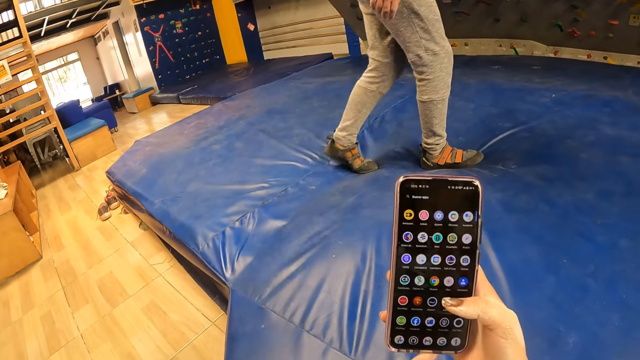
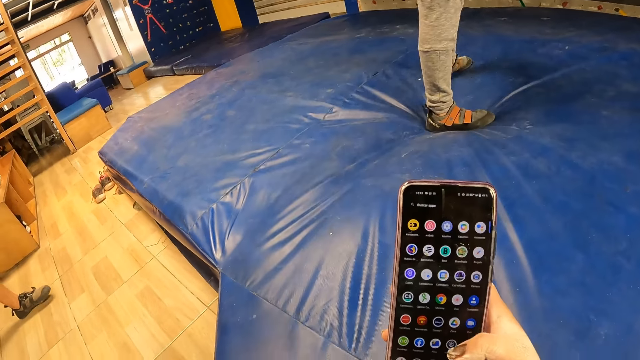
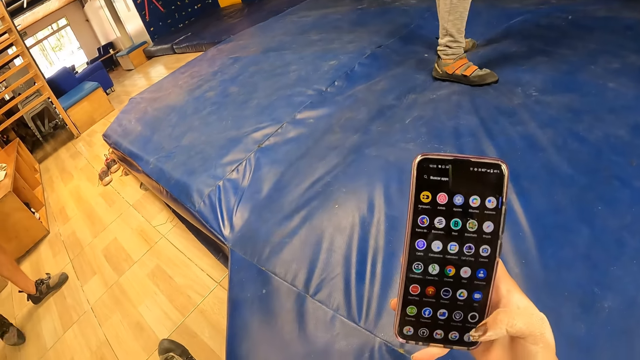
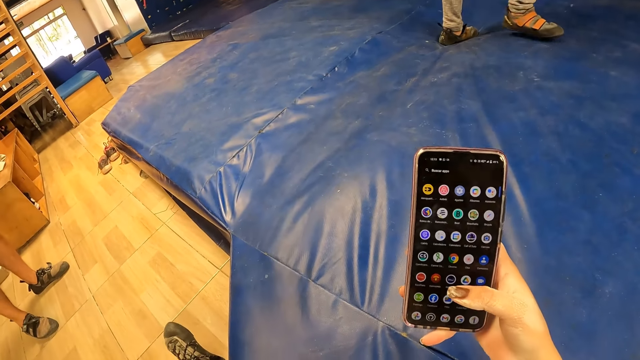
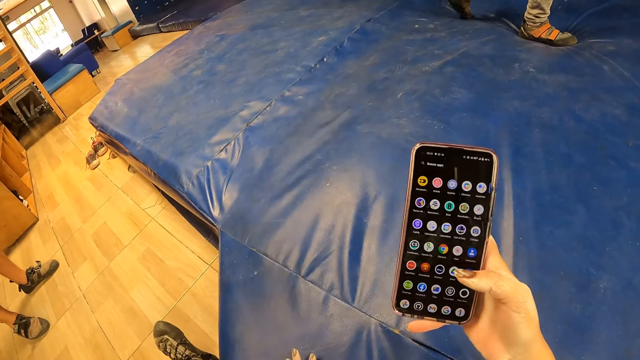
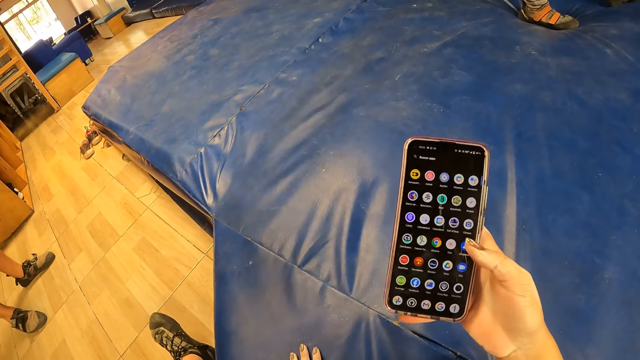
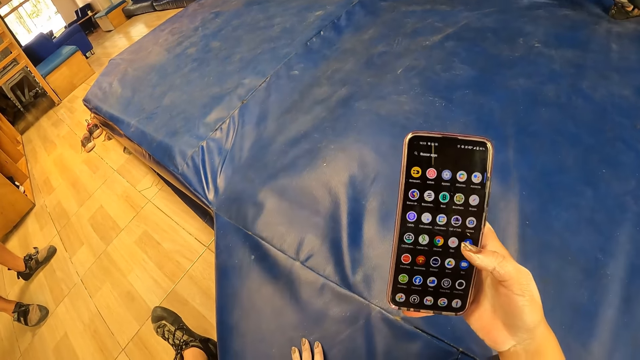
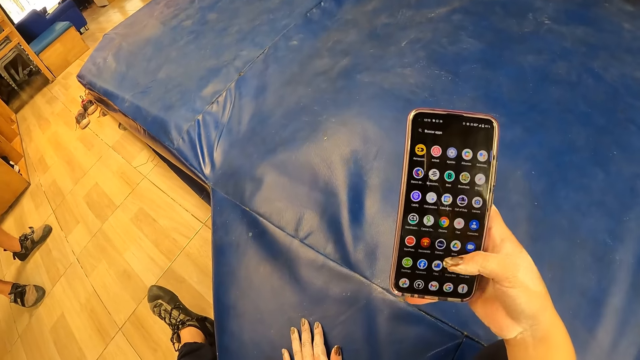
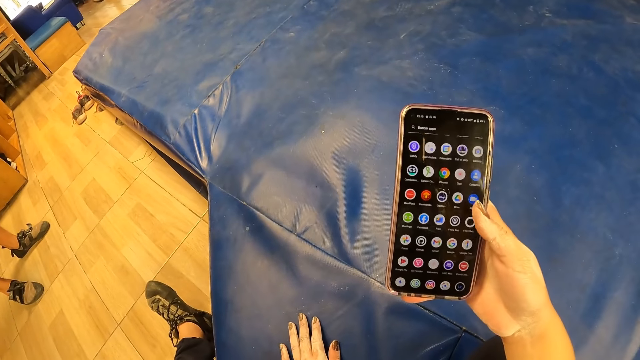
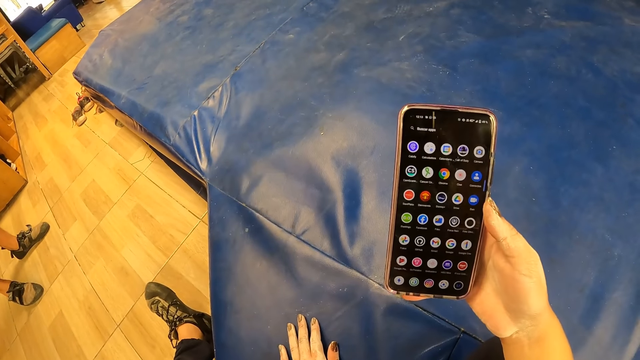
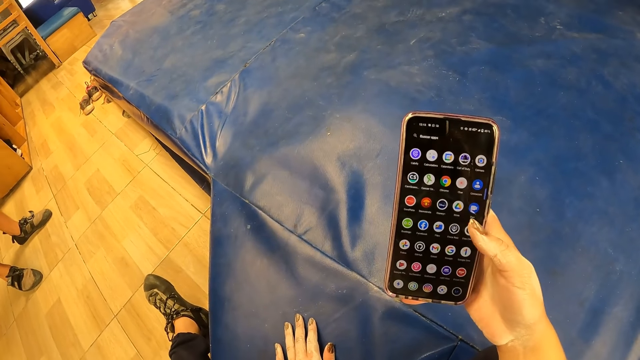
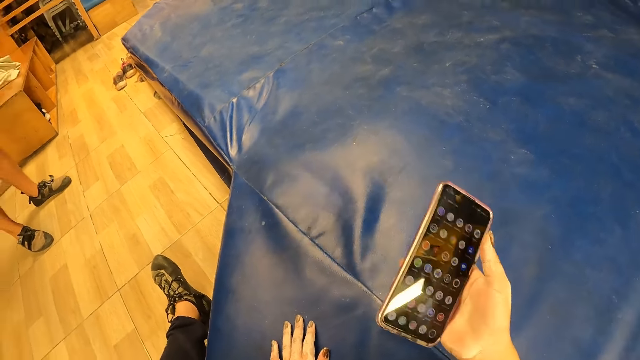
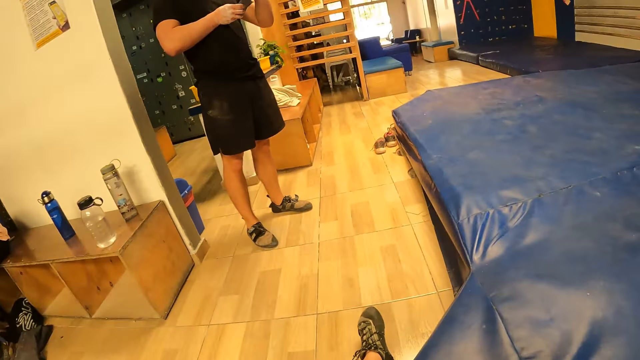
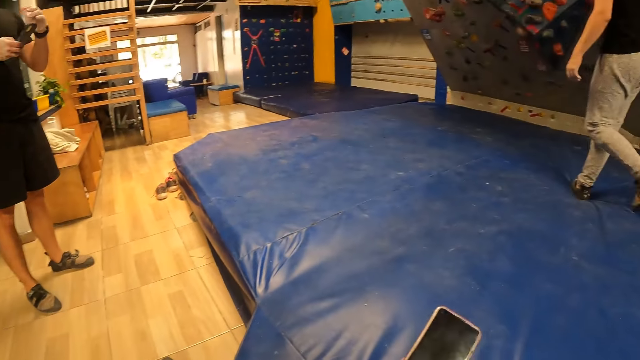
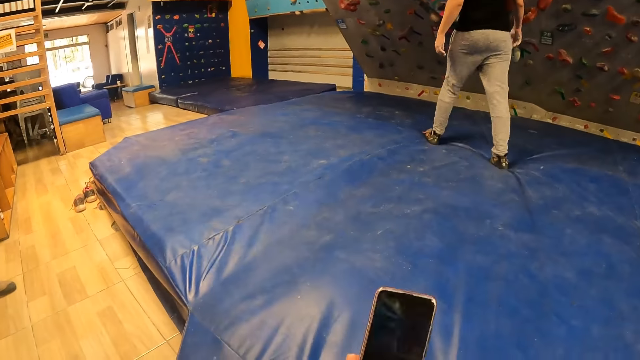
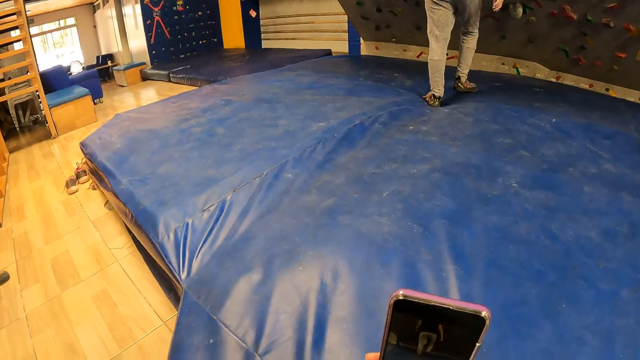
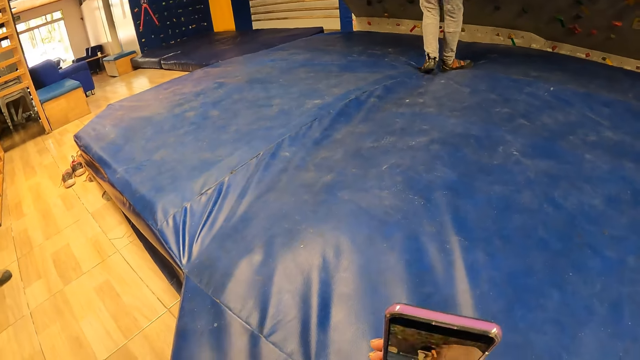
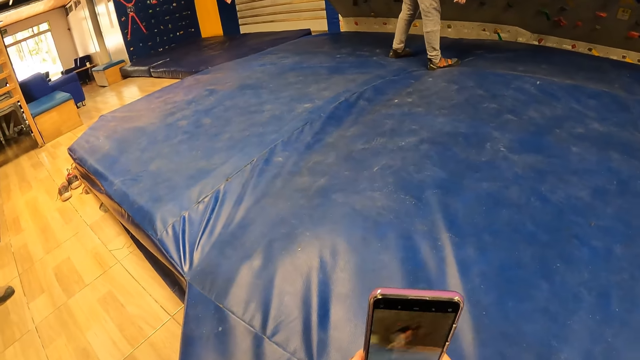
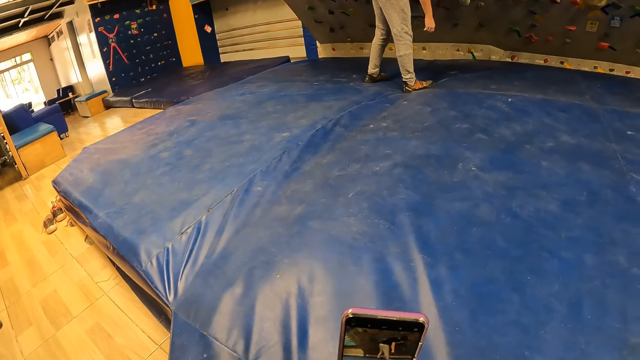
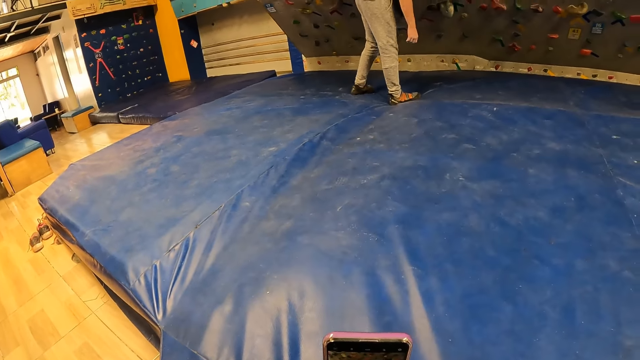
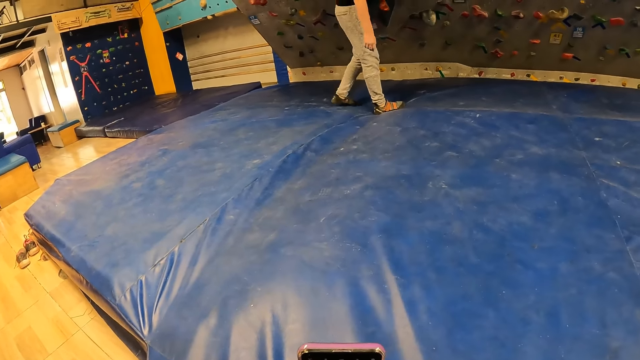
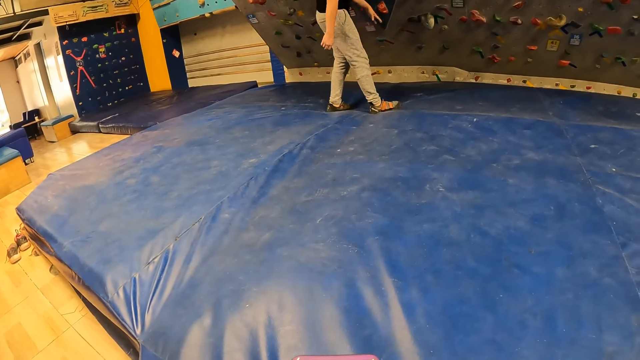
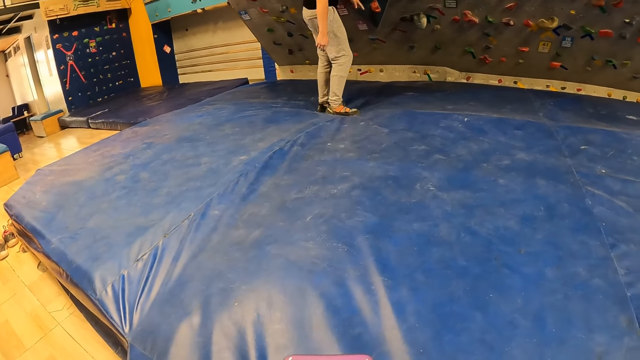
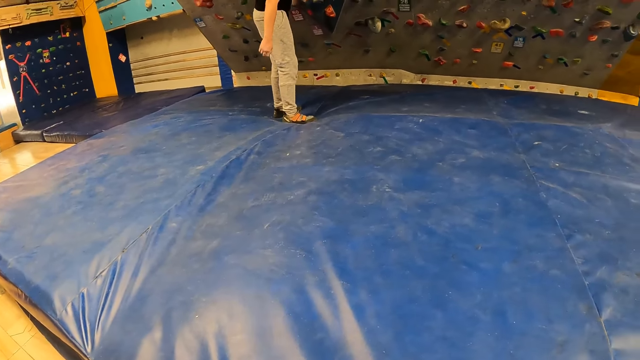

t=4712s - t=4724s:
The camera wearer operates her phone. The man walks to the wall. The camera wearer records the man with her phone camera.

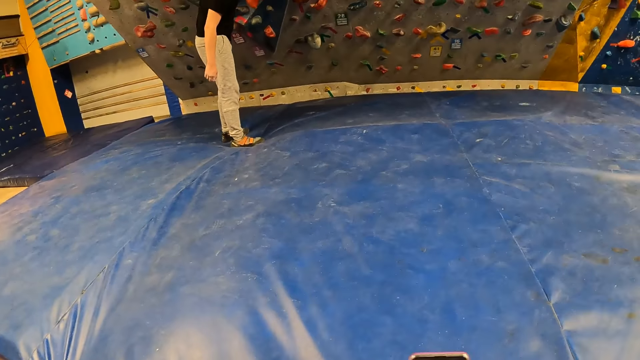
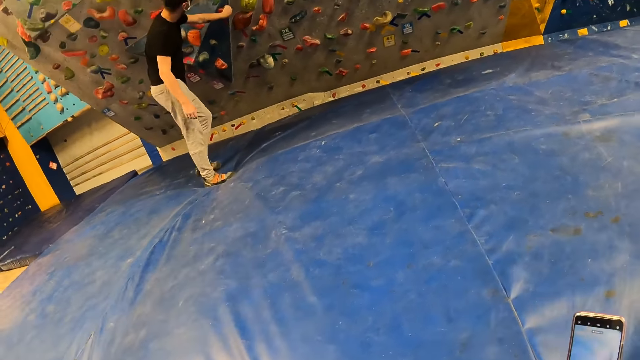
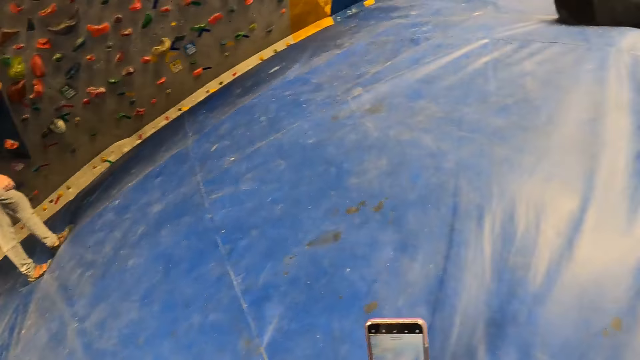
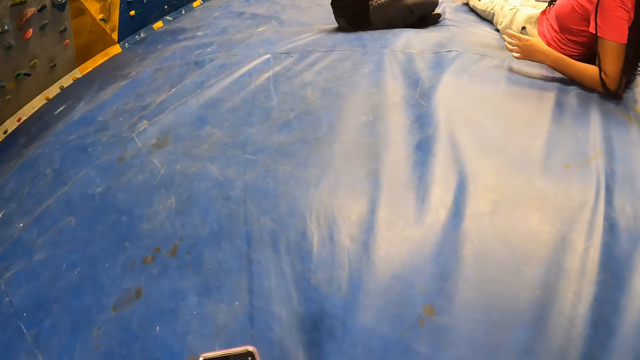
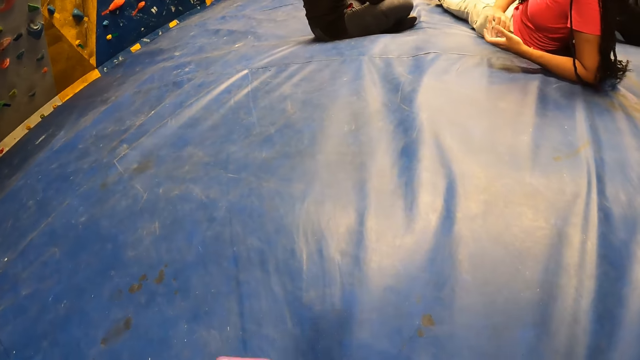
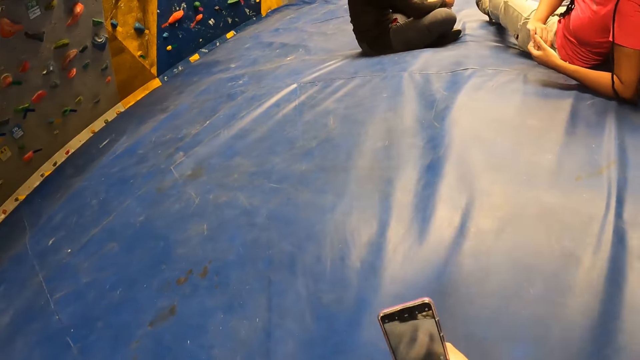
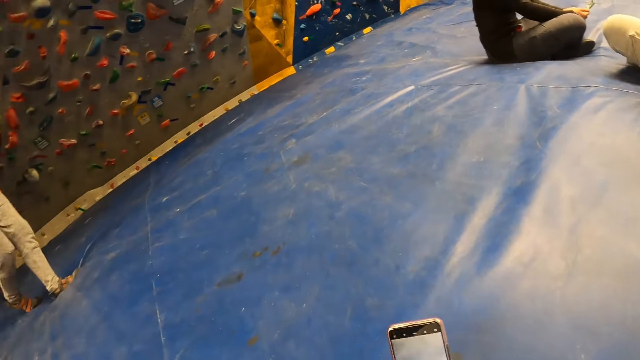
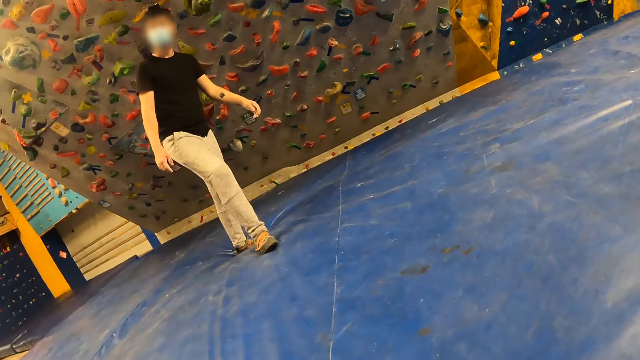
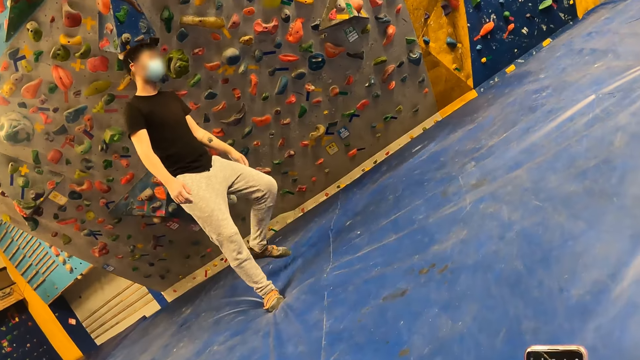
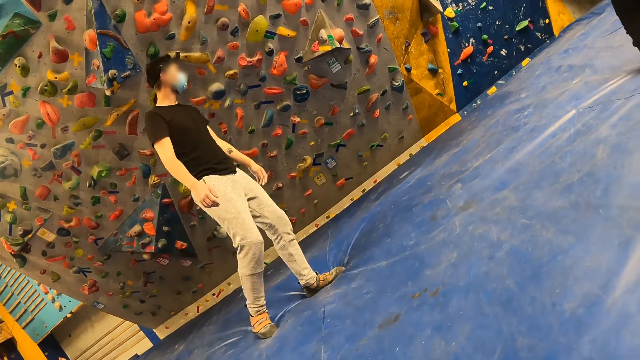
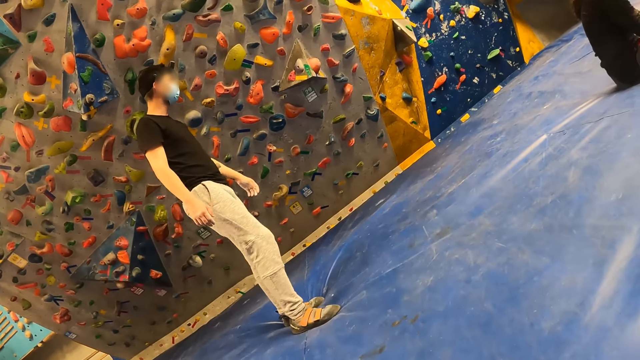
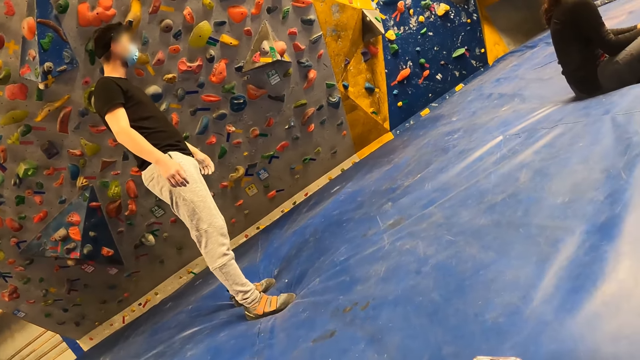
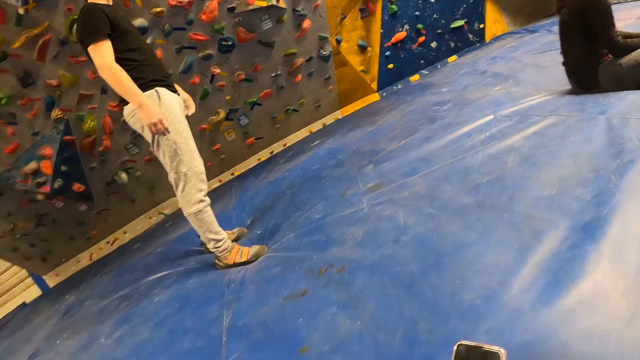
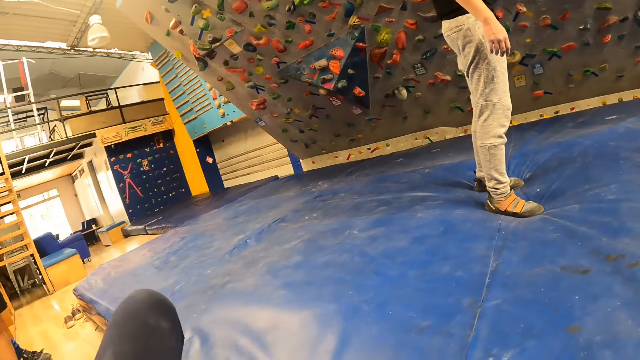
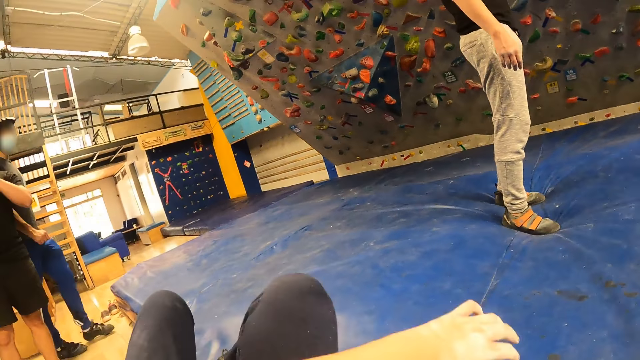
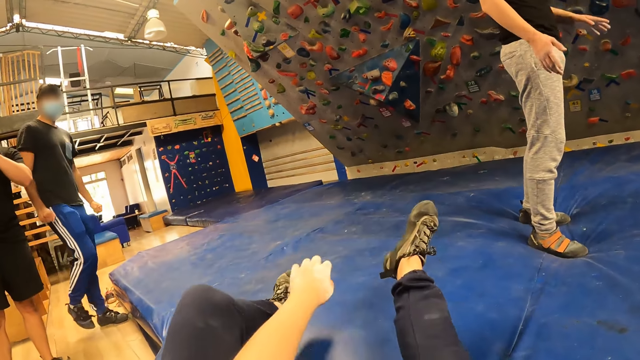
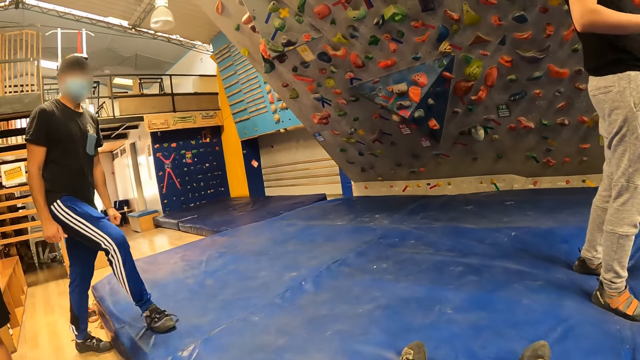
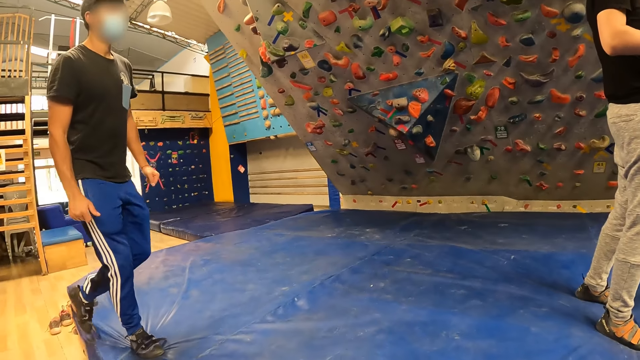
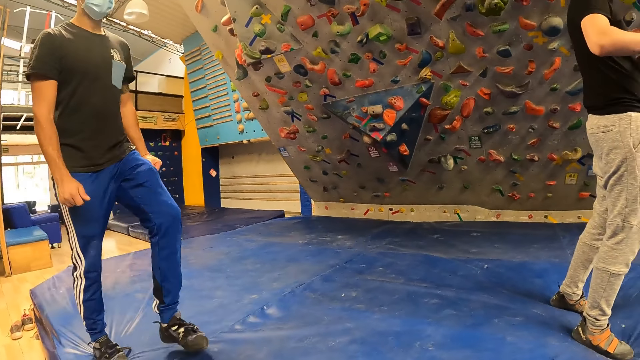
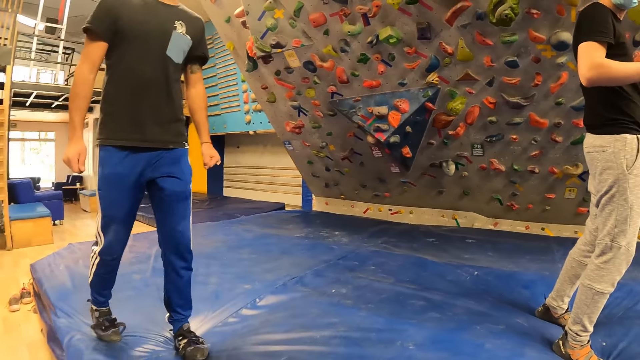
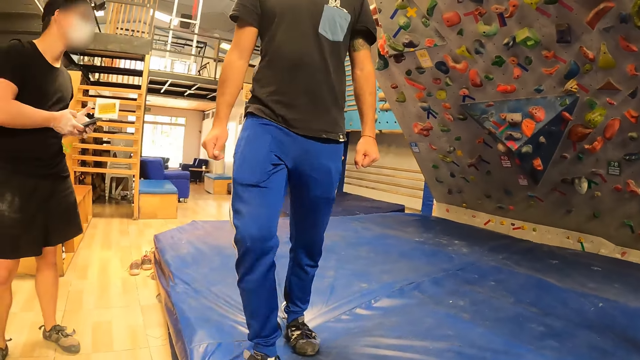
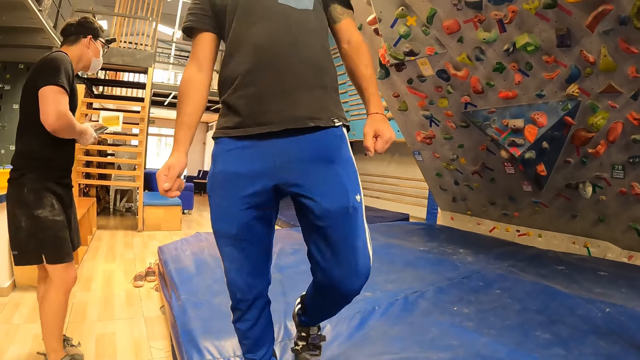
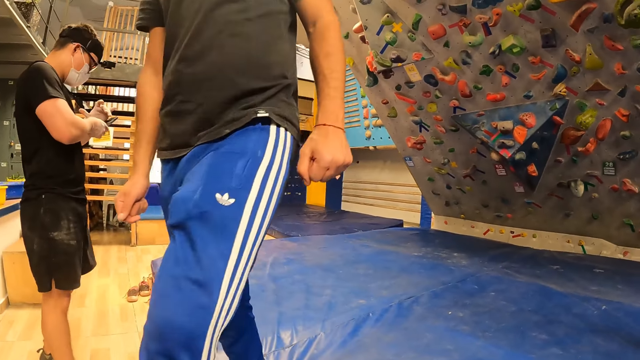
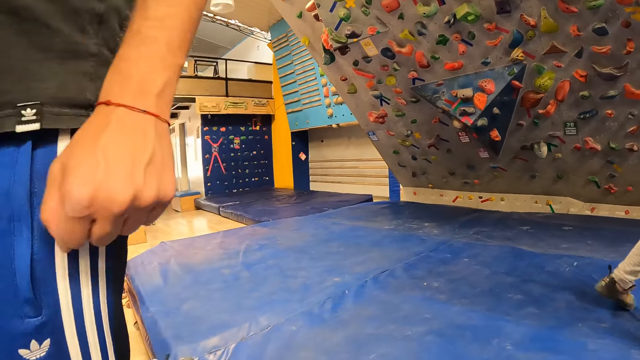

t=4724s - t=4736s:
The camera wearer records a video of a woman and another woman with their phone camera. A man walks in the room. The camera wearer sits on the spongy area.
